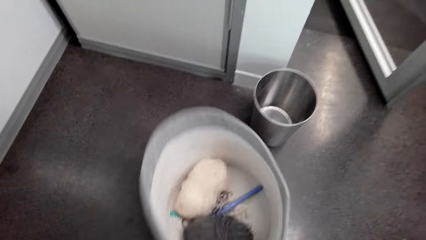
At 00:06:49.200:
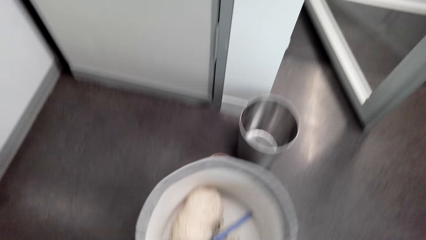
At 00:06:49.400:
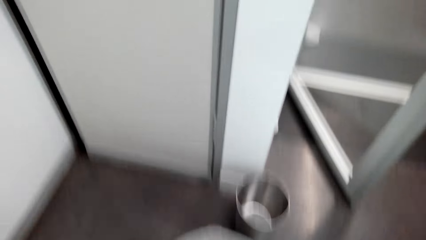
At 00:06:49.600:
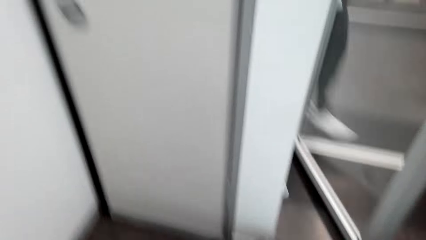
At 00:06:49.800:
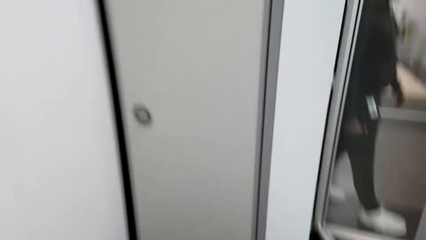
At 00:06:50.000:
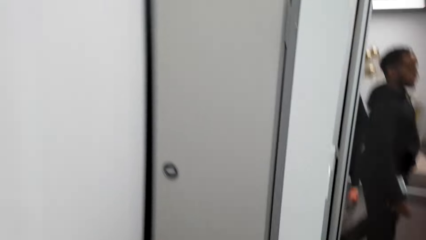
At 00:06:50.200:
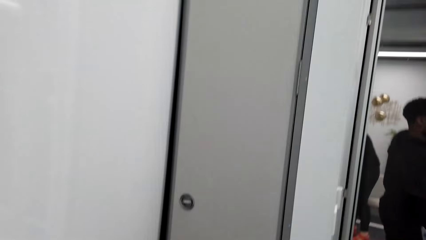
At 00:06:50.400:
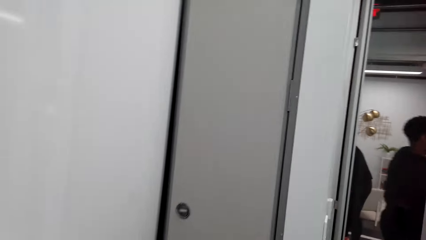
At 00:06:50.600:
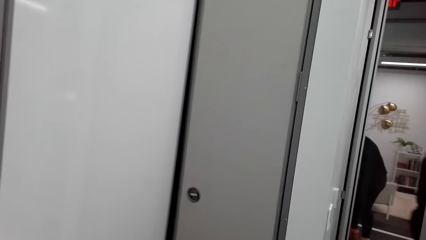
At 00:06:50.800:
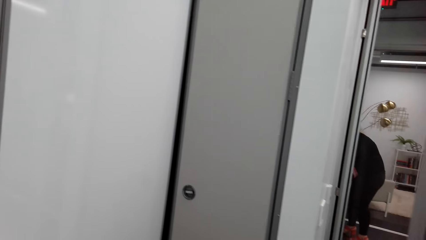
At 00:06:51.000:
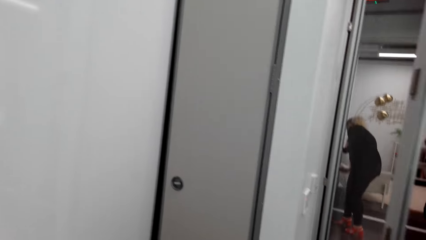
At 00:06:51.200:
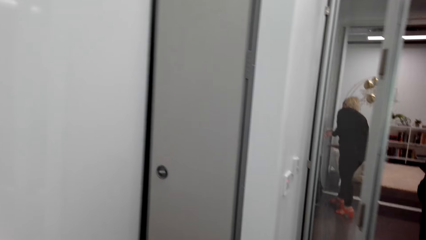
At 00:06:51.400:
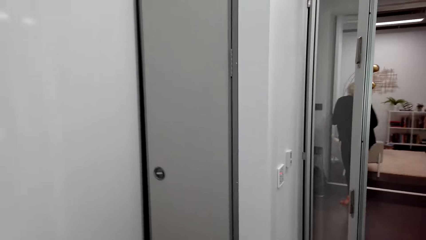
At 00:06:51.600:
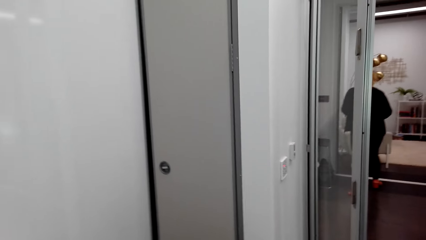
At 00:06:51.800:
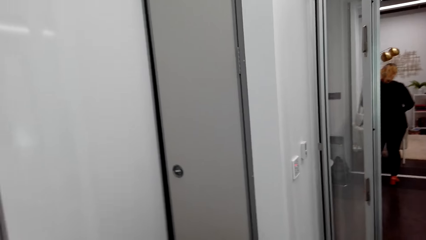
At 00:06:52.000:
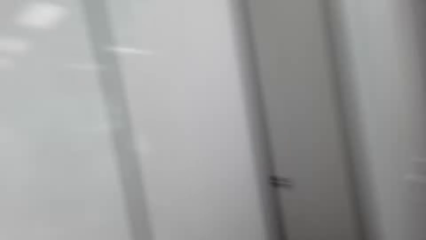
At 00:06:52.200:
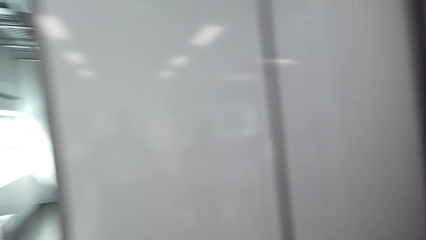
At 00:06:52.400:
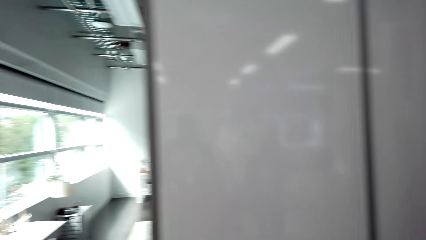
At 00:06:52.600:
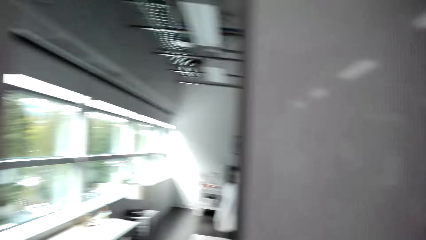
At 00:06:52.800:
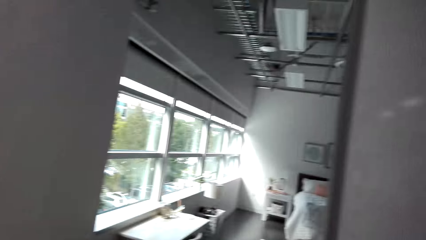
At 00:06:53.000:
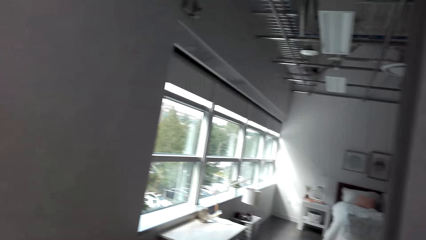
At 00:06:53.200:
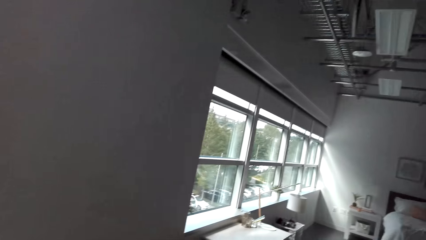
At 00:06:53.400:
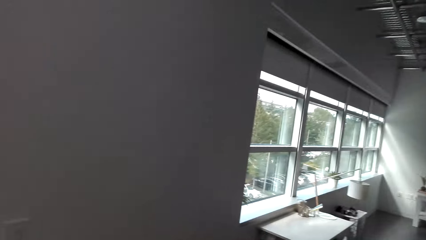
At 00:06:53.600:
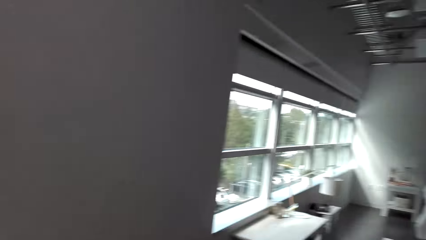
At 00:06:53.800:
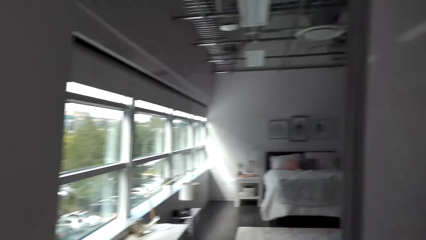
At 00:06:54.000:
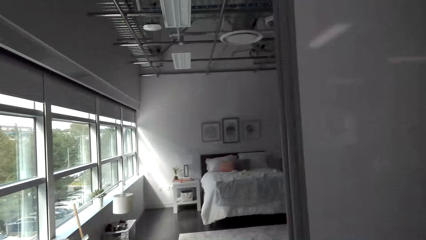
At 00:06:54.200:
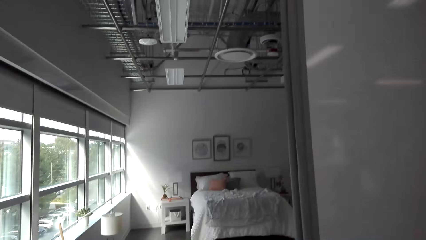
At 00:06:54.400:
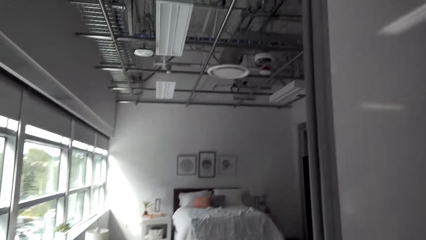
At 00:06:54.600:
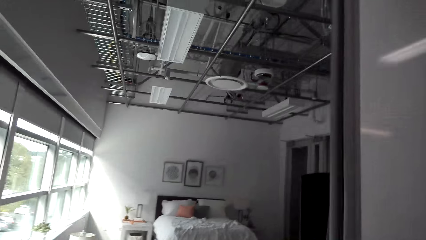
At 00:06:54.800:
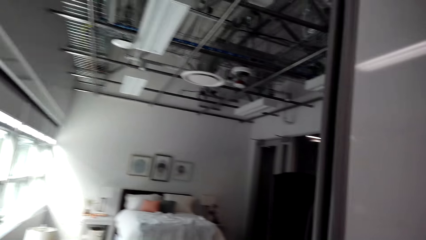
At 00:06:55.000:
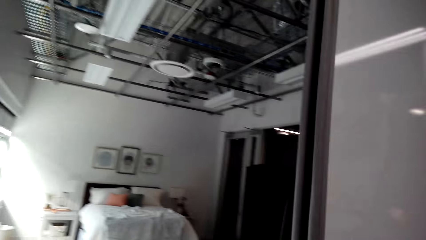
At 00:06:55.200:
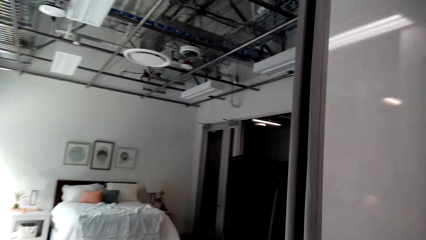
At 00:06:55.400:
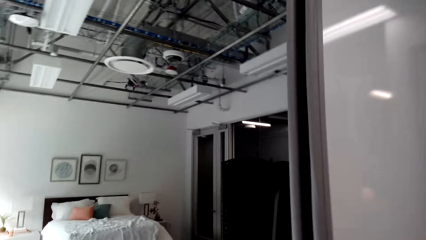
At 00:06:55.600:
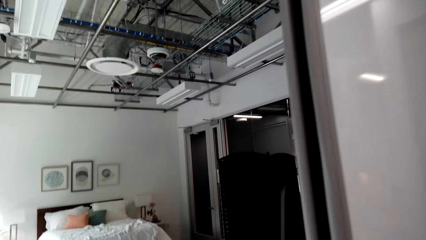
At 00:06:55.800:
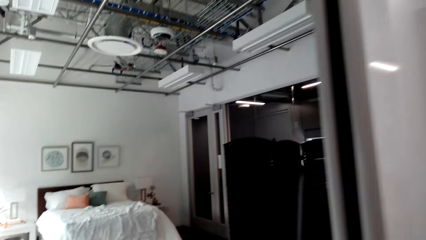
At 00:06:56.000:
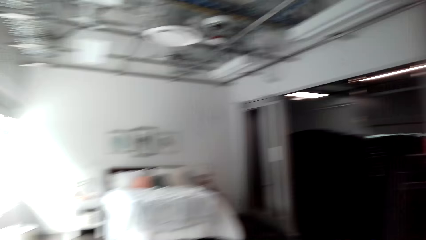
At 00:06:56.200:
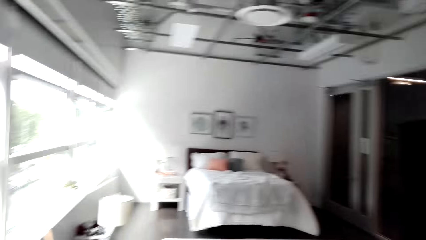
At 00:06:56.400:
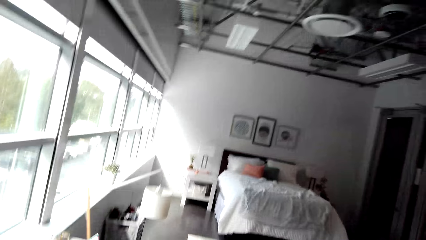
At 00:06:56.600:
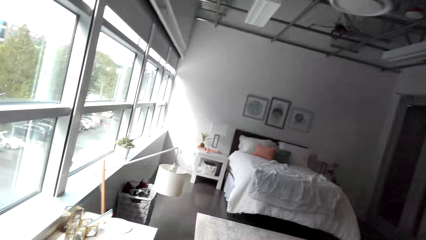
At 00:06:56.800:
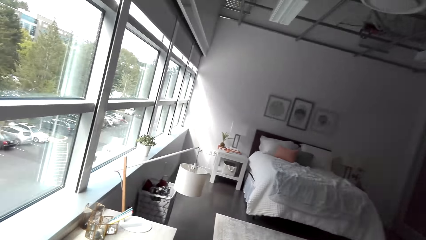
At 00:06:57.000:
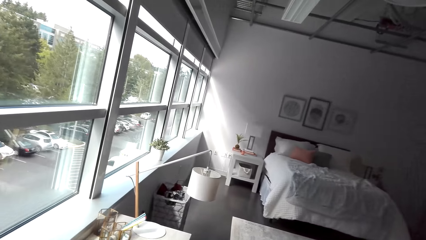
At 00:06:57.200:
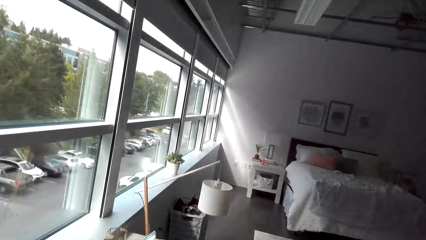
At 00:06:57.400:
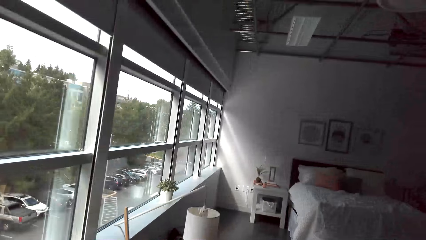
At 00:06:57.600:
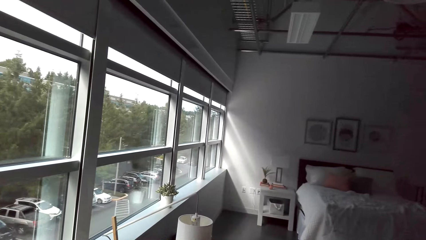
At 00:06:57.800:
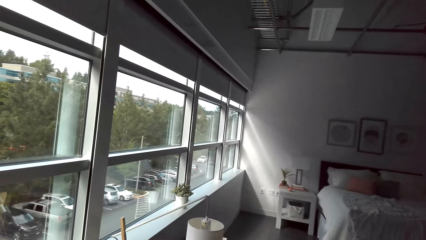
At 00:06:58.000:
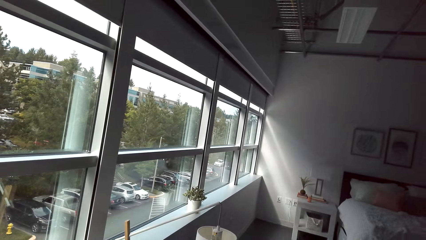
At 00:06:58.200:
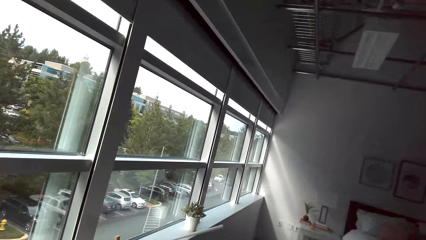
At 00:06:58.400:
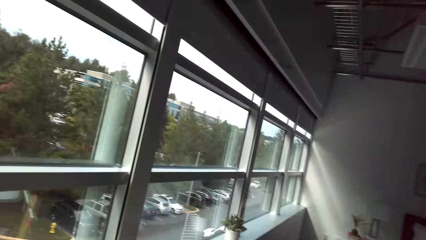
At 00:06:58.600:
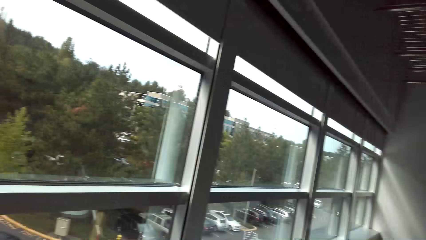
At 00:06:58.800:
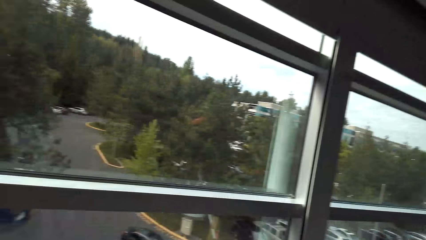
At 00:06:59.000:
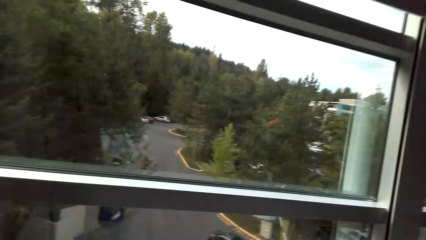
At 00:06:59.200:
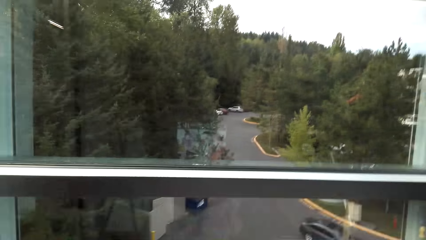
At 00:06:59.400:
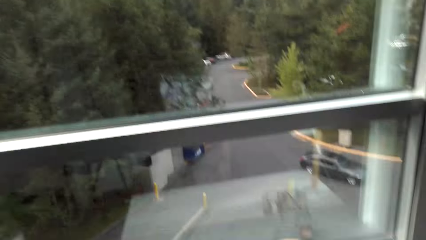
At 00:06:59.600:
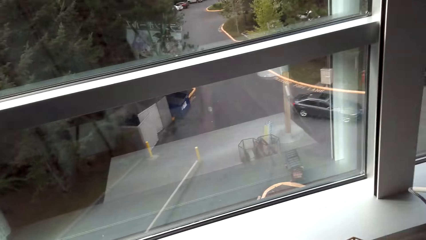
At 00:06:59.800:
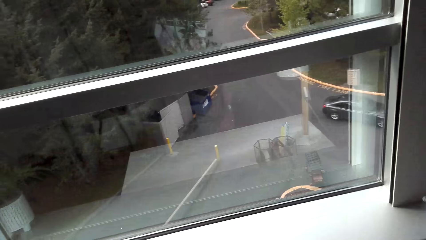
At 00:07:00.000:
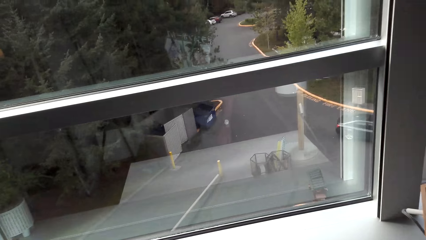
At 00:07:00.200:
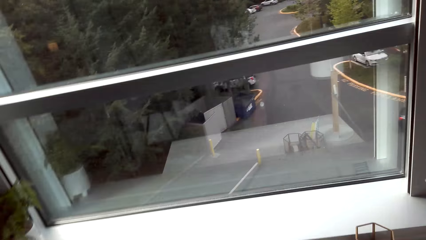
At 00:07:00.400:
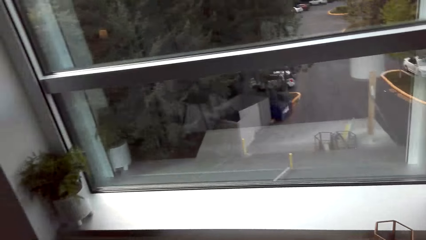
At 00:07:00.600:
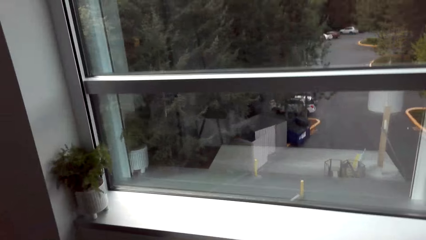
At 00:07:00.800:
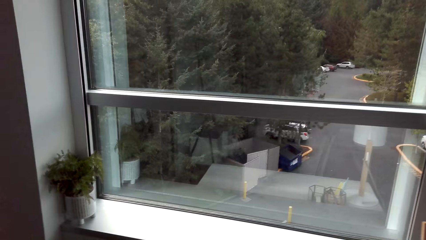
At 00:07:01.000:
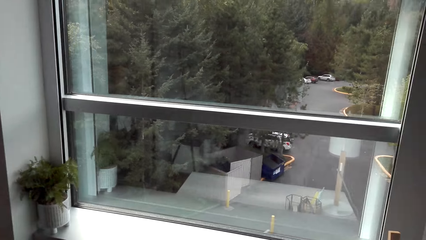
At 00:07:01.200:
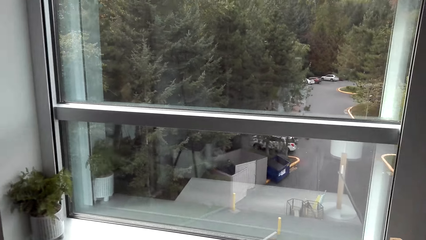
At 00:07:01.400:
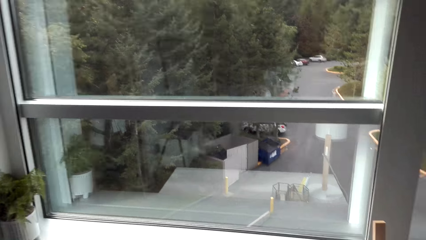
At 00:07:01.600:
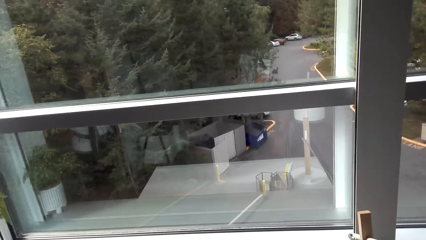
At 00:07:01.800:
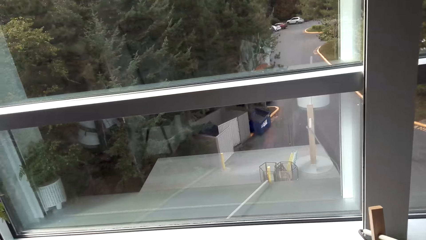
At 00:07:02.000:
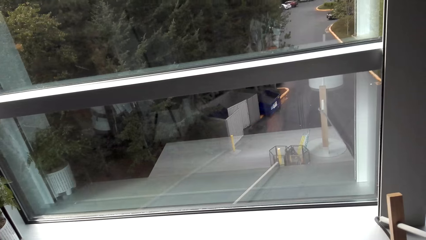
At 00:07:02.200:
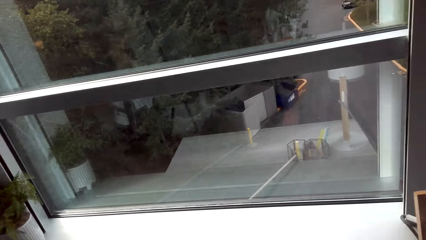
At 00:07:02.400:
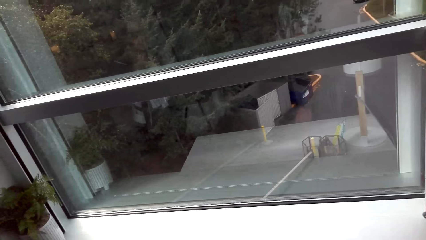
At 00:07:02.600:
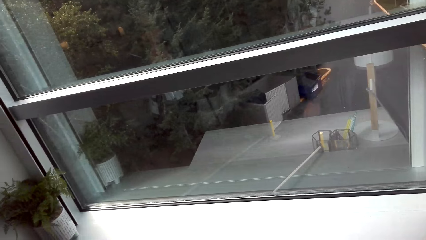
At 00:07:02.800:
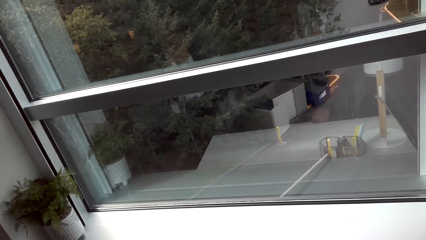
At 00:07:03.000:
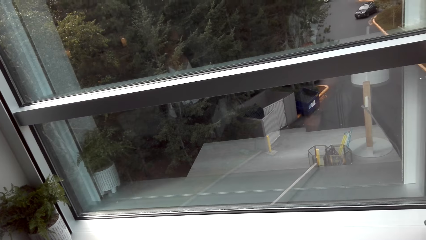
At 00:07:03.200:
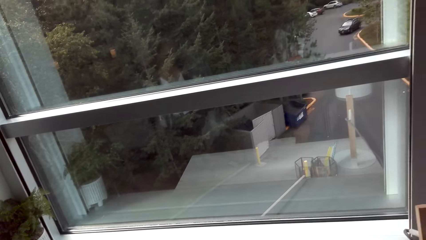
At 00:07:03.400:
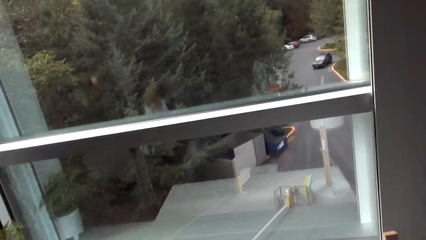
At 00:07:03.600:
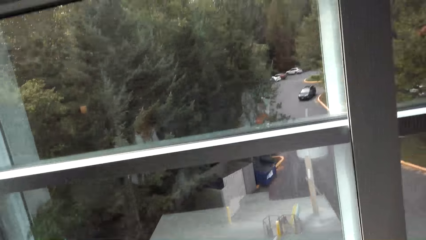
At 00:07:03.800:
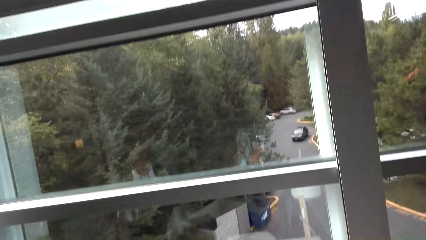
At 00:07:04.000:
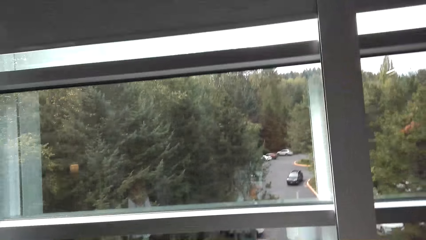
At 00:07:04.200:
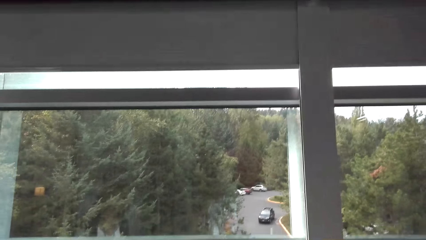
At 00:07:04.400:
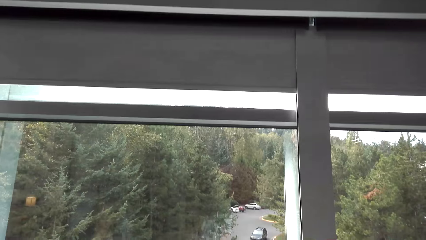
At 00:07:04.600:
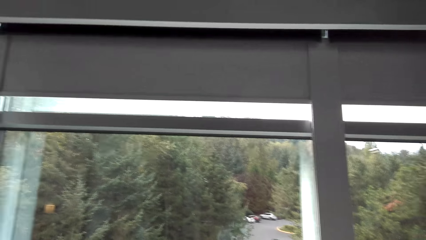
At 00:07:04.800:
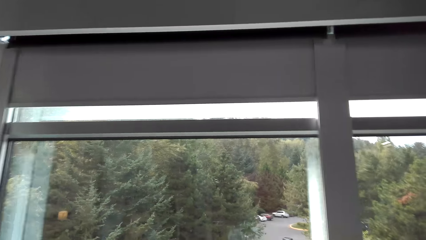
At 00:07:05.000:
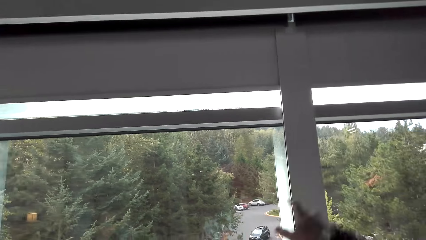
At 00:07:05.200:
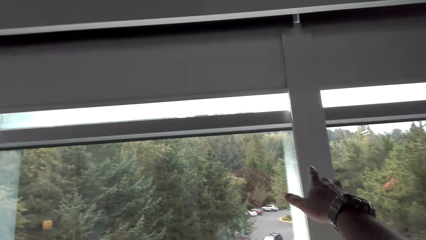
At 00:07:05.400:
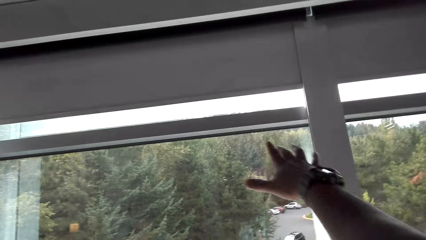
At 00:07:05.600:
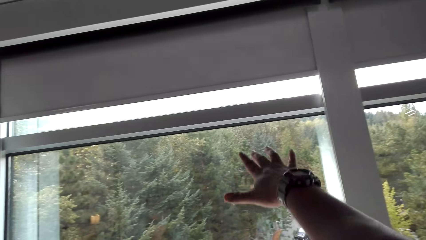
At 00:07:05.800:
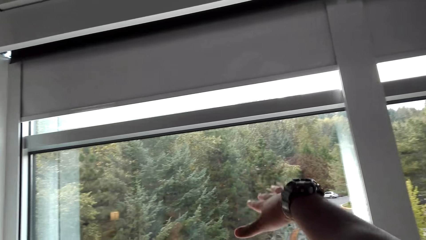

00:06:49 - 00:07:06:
The camera wearer looks at the basket. They touch the basket. They talk with a lady and look around. They look around again. They talk with the lady. They walk towards the bedroom. They look through the window. They talk with the lady and look around. They look at the vehicles.
